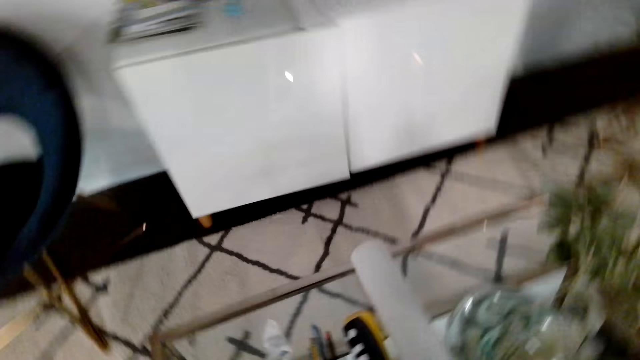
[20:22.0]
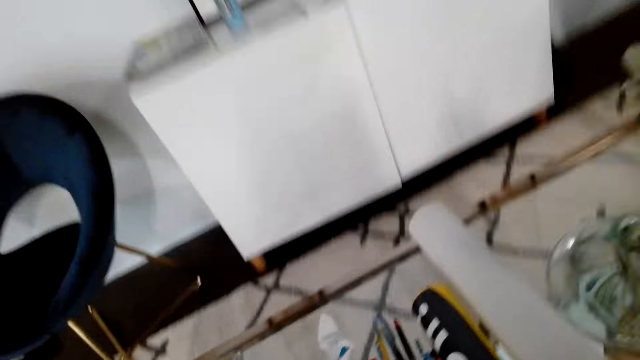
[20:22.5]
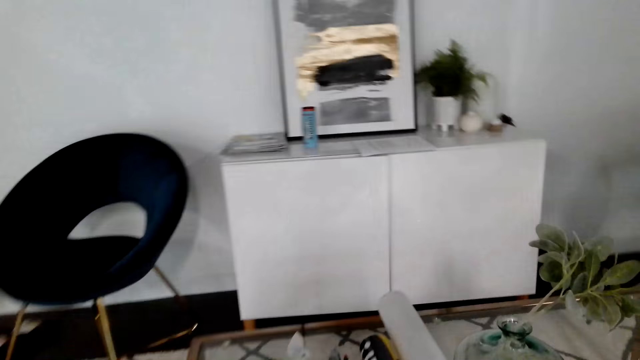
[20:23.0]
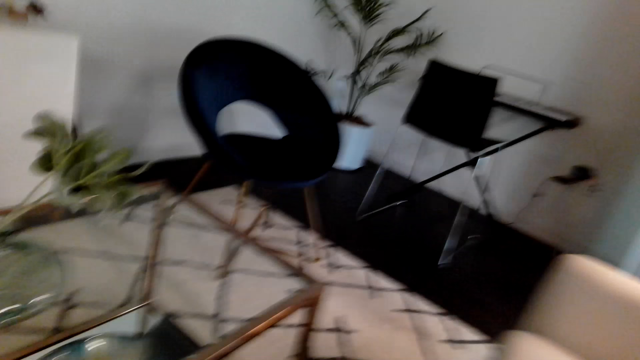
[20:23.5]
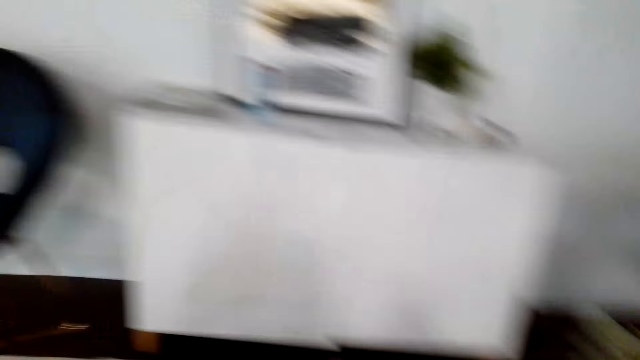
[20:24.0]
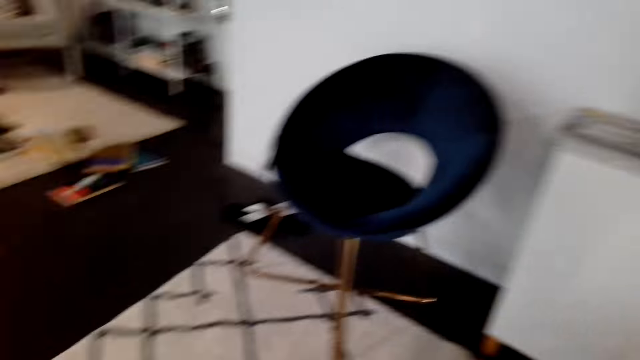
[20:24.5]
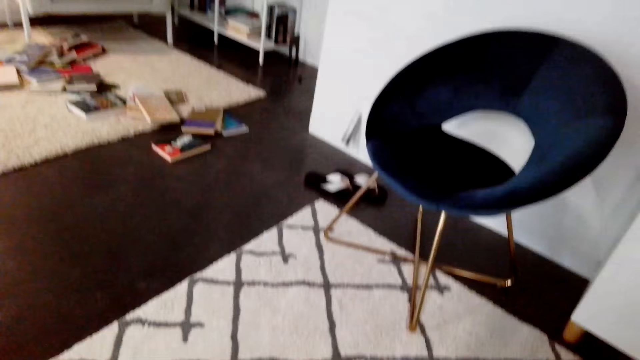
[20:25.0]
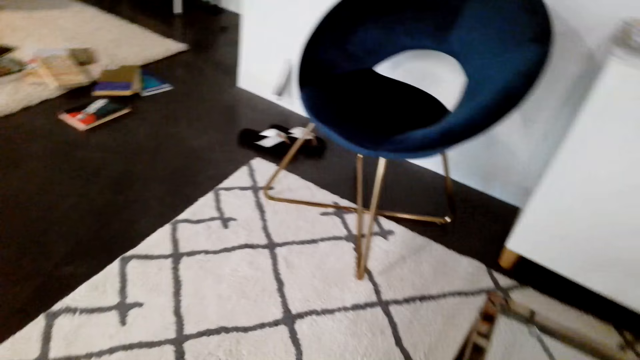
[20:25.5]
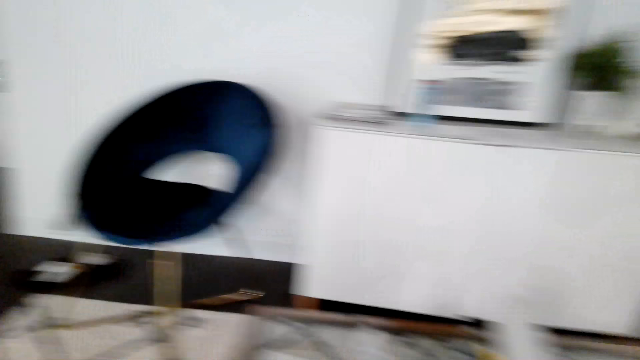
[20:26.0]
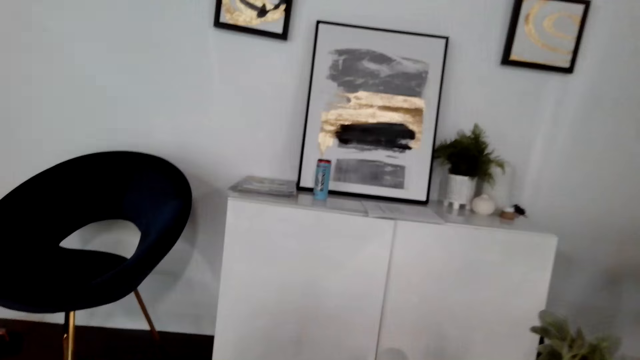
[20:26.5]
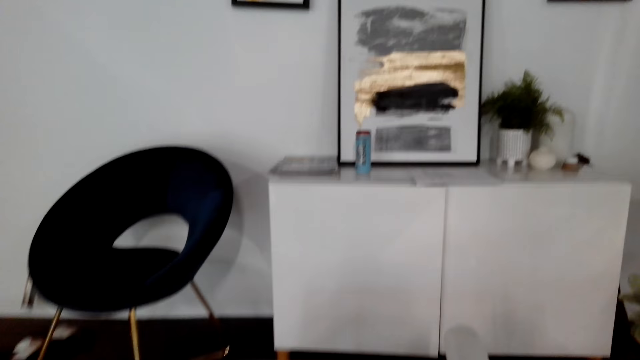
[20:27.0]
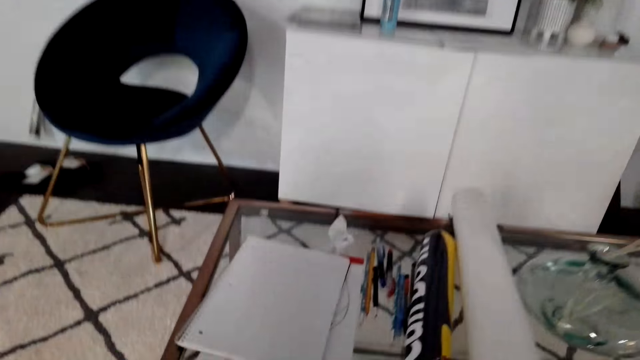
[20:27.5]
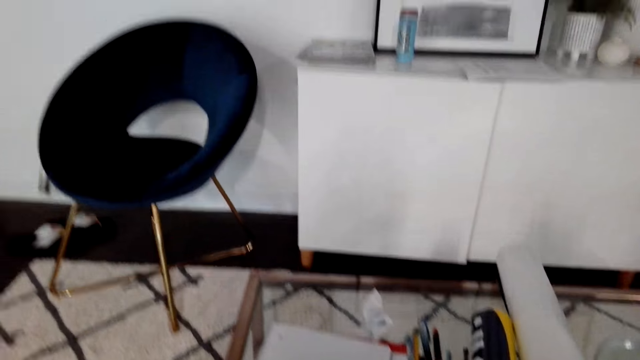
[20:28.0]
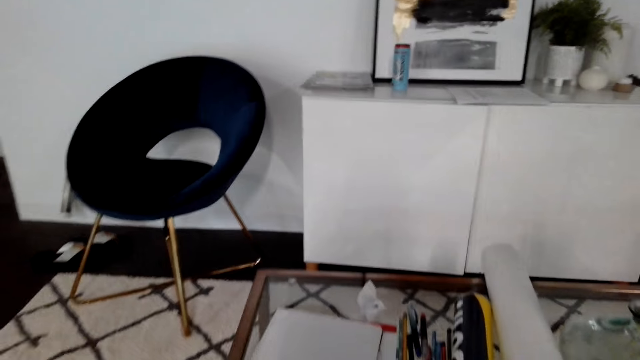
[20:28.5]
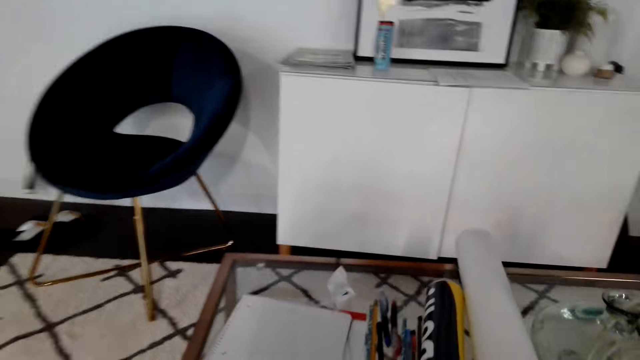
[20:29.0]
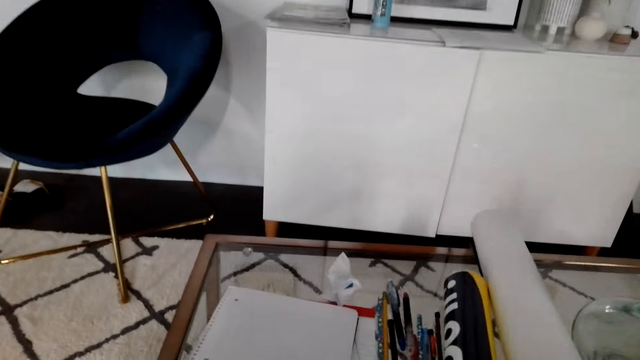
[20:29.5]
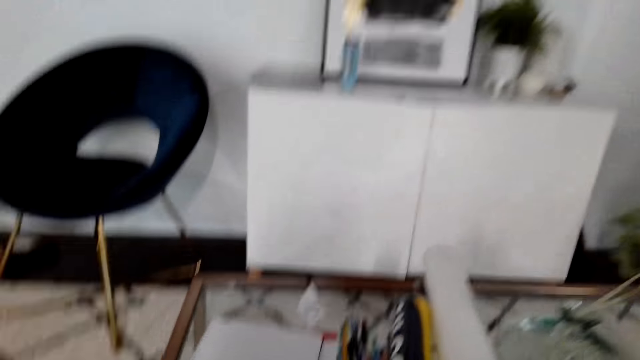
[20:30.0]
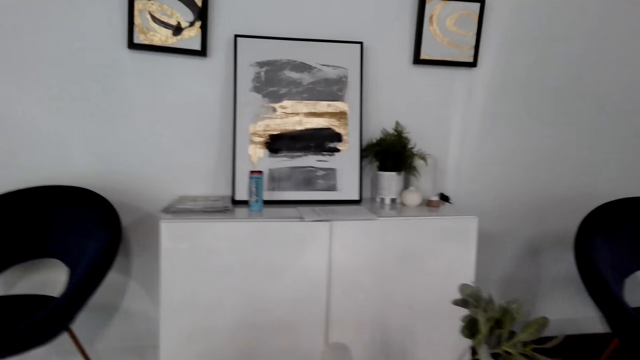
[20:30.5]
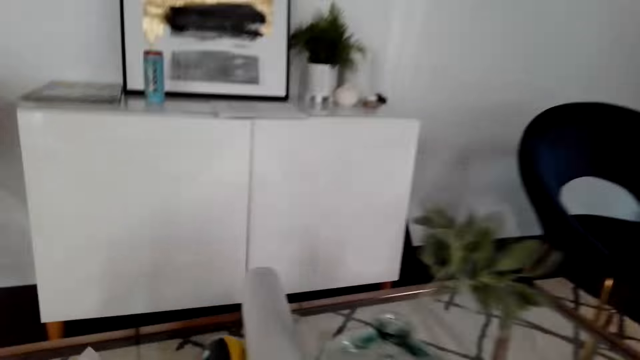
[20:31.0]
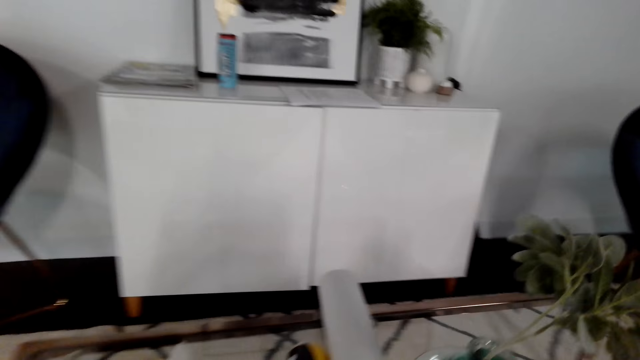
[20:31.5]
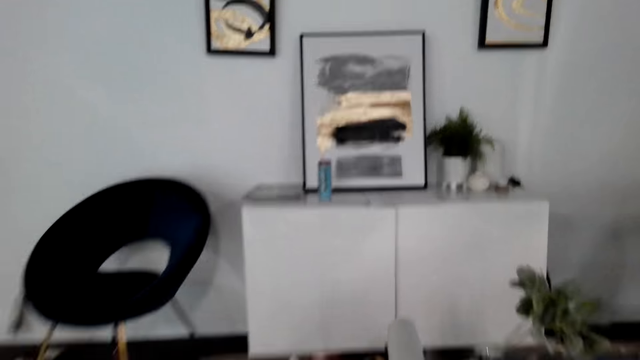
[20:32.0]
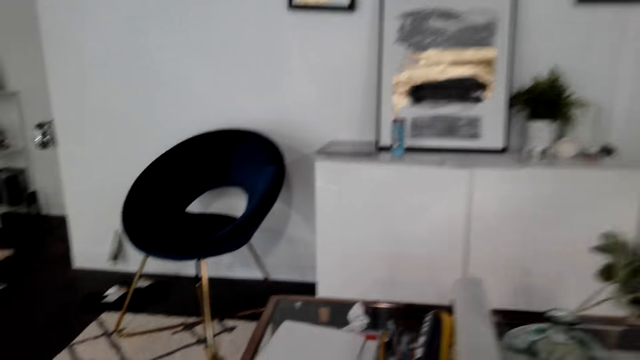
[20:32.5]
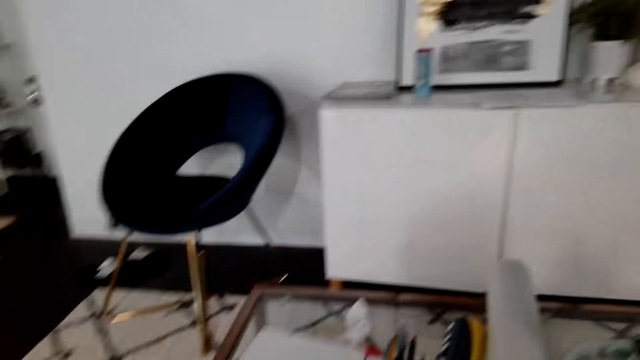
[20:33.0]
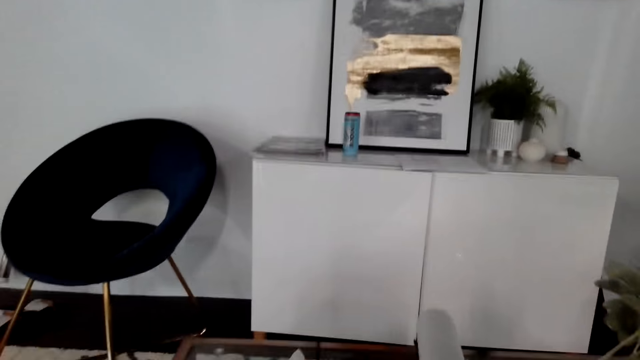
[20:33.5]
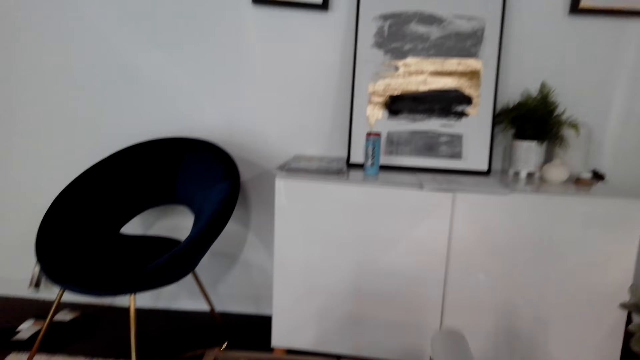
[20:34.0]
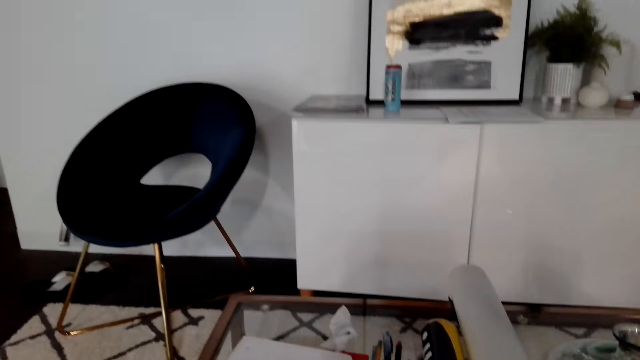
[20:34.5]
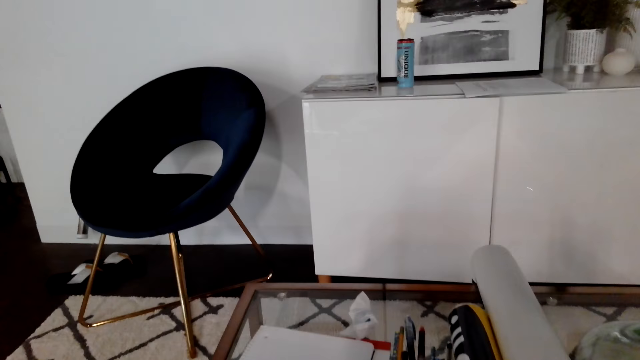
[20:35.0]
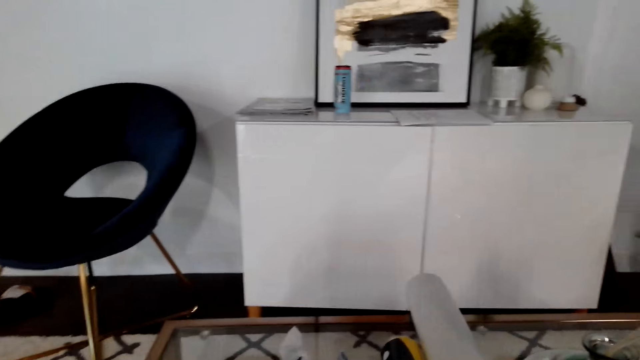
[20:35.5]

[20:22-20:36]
The camera wearer turns around the living room. They walk around the room. They converse with a woman.

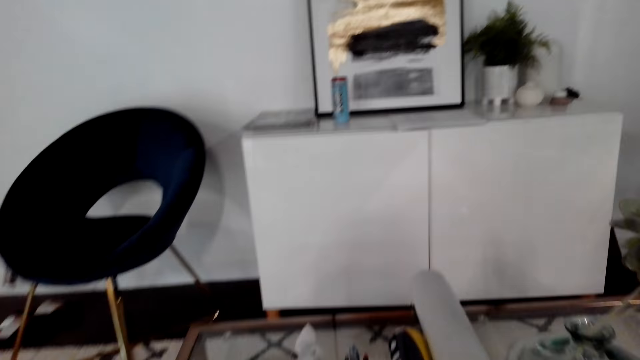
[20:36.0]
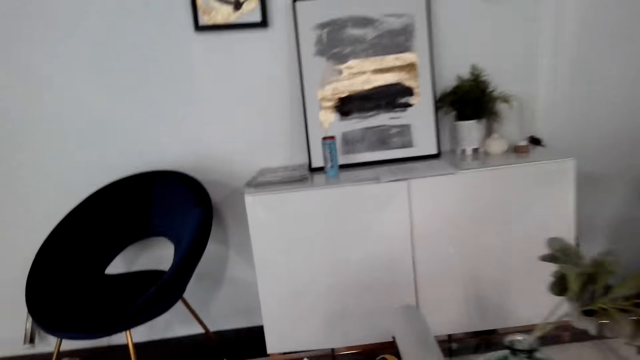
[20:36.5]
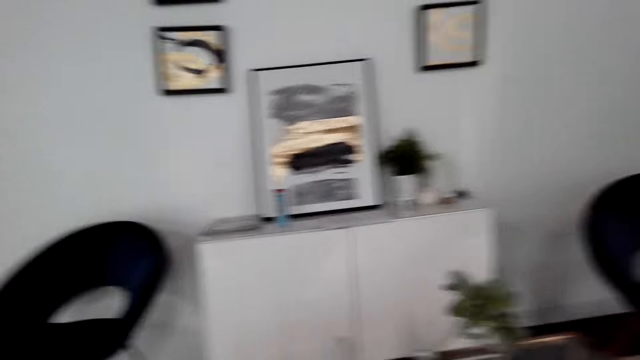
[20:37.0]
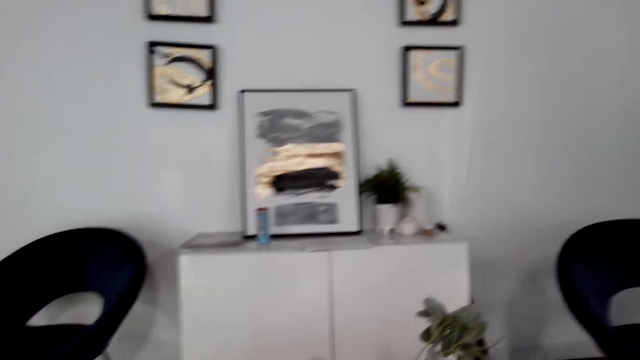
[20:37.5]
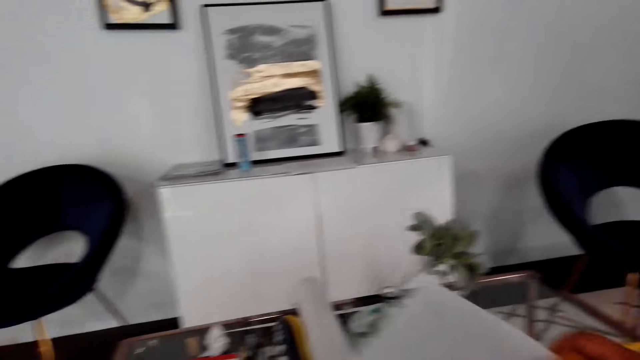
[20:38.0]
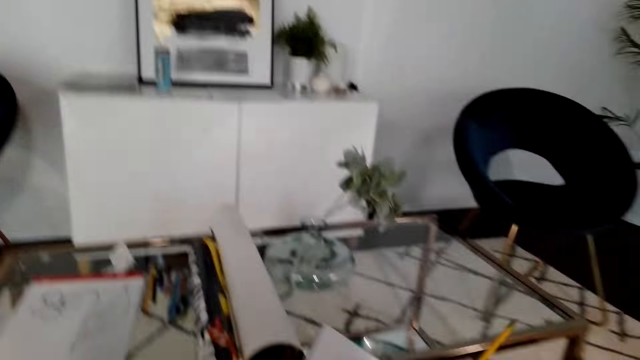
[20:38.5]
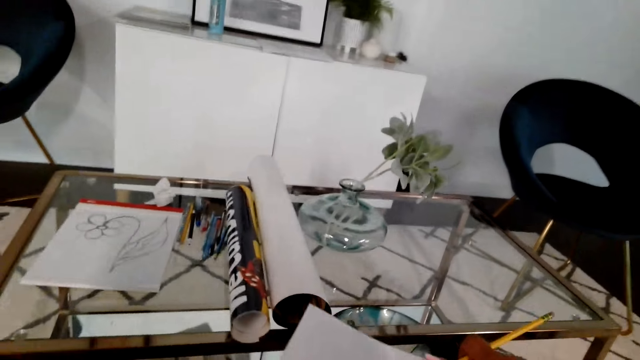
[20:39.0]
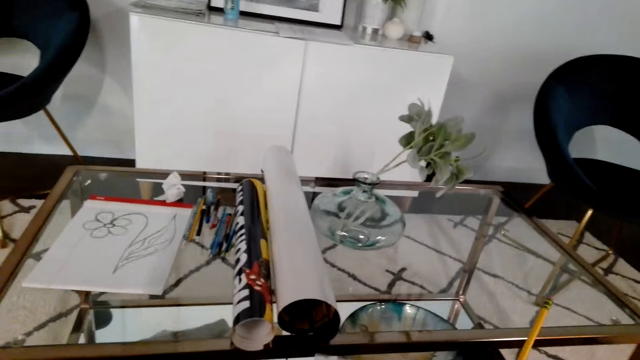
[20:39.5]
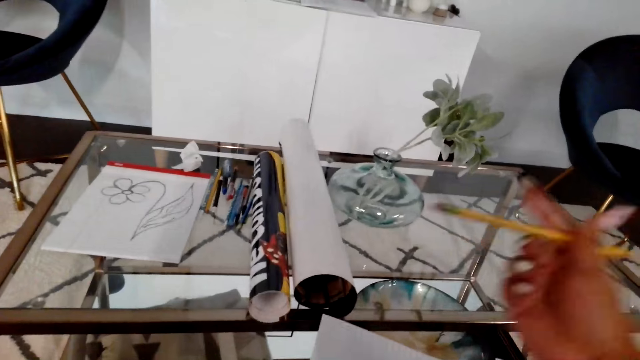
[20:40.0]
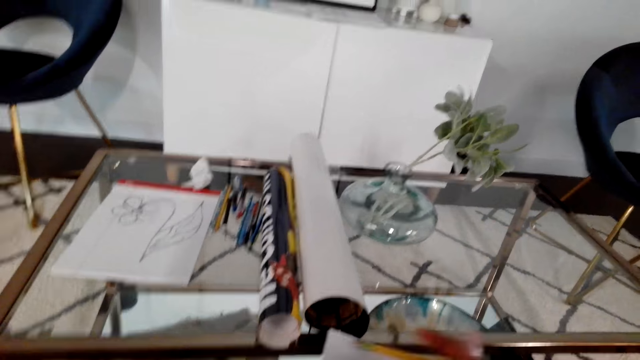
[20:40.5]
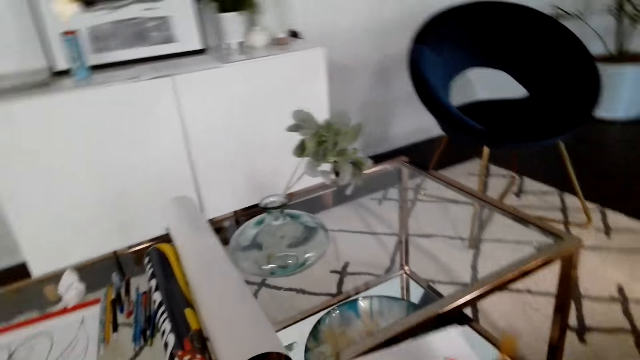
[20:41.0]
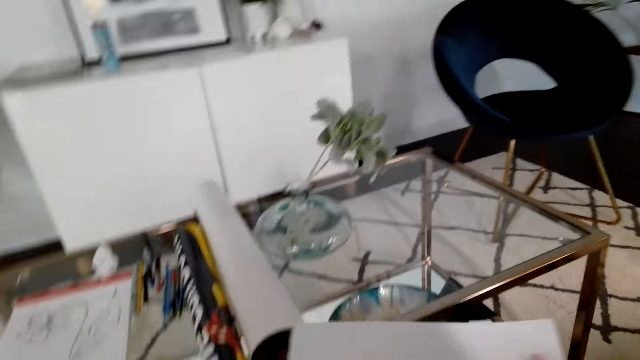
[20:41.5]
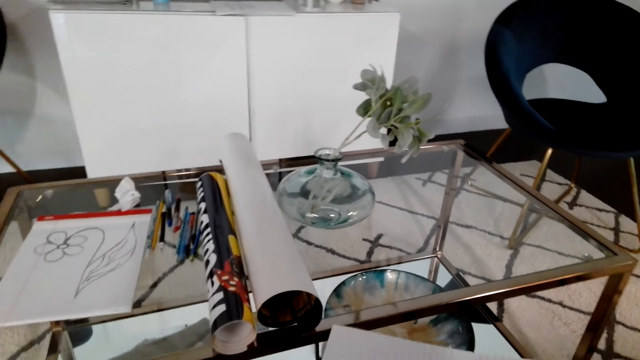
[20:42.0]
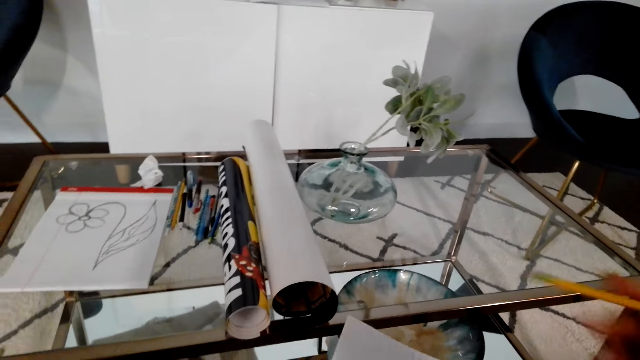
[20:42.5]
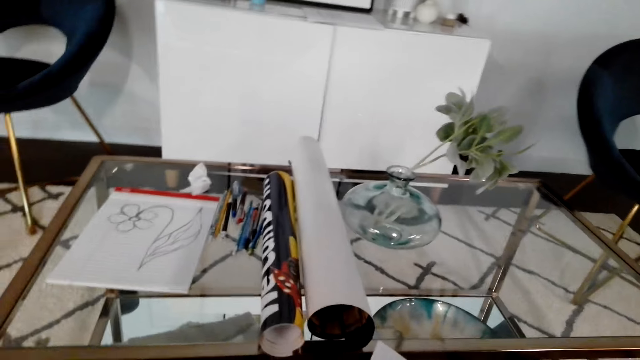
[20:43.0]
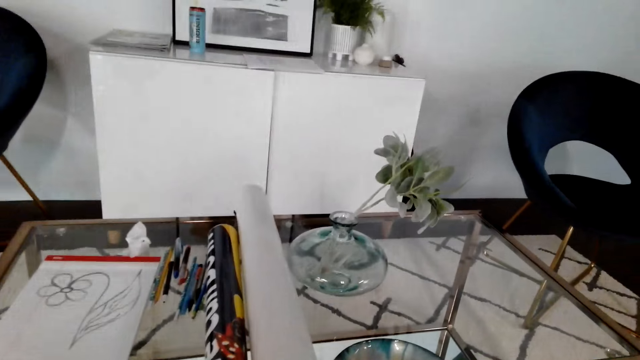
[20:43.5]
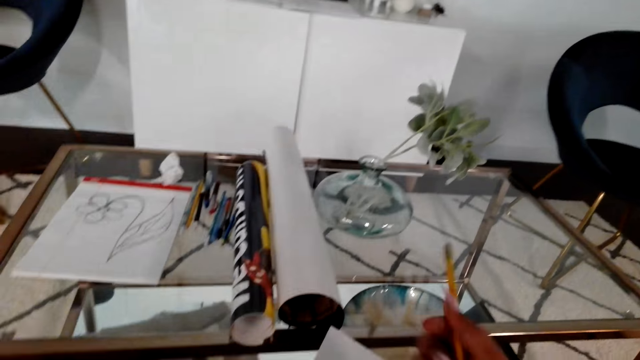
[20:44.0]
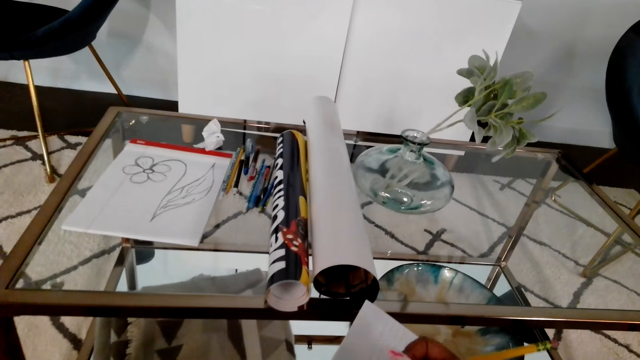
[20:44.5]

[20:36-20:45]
The camera wearer picks up a book from the table. They hold the book and the pencil.
